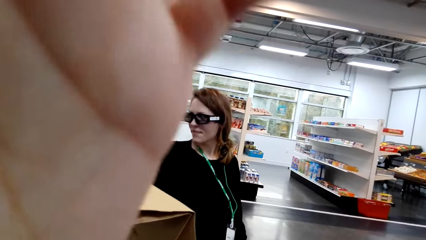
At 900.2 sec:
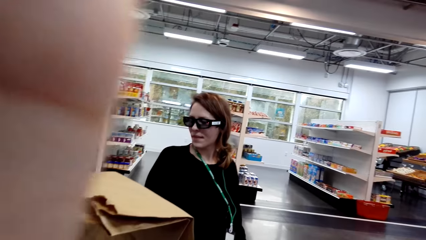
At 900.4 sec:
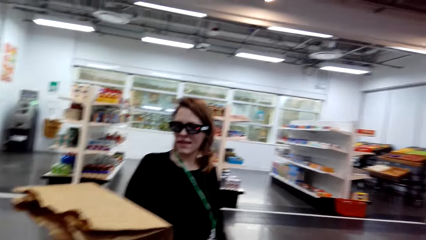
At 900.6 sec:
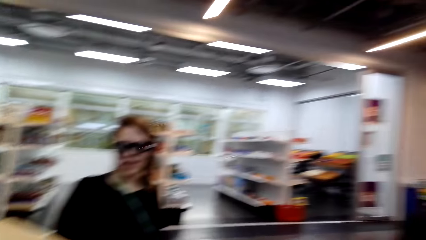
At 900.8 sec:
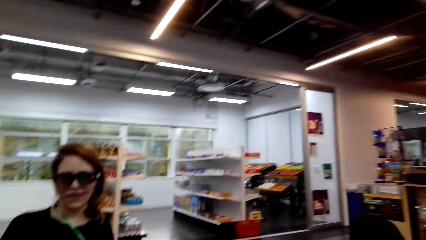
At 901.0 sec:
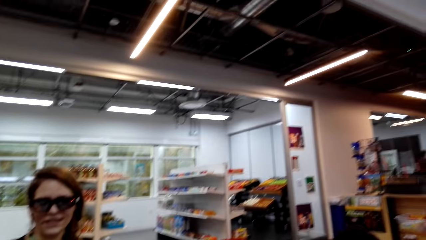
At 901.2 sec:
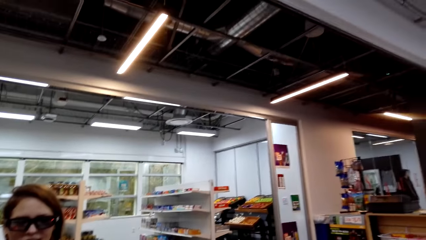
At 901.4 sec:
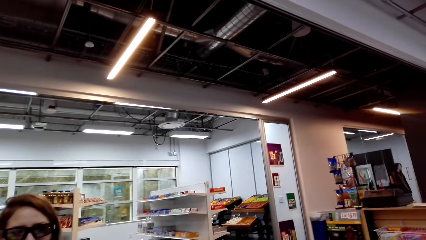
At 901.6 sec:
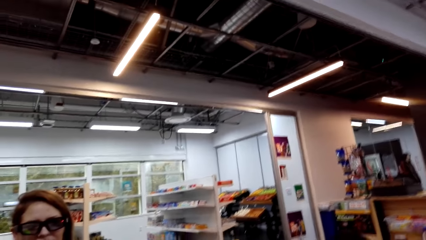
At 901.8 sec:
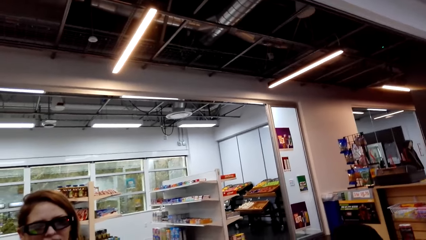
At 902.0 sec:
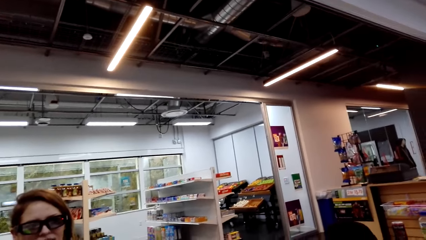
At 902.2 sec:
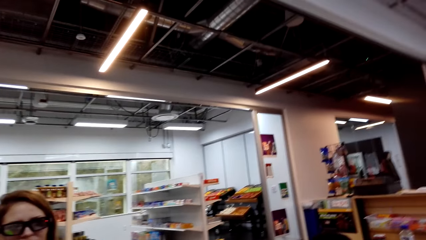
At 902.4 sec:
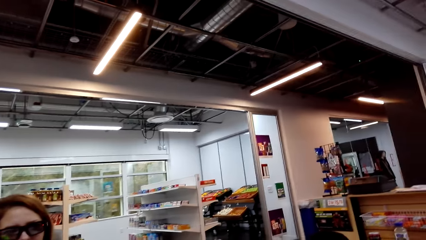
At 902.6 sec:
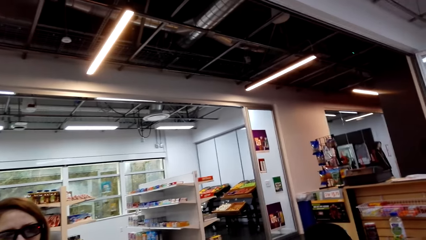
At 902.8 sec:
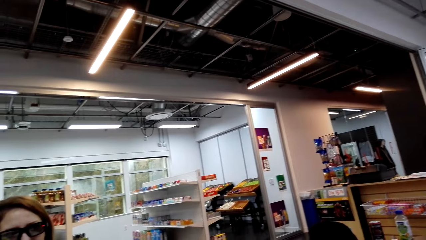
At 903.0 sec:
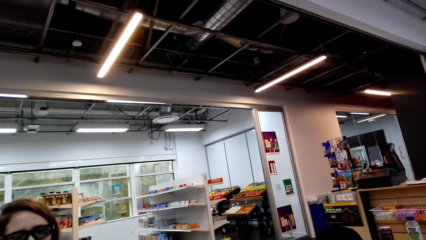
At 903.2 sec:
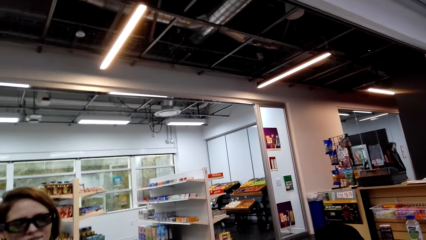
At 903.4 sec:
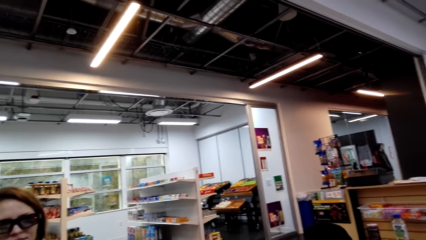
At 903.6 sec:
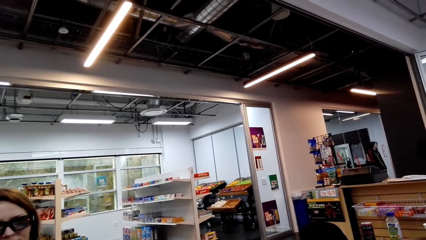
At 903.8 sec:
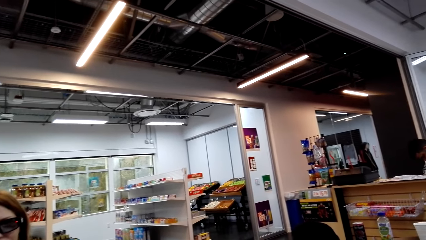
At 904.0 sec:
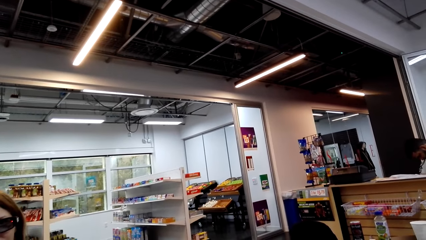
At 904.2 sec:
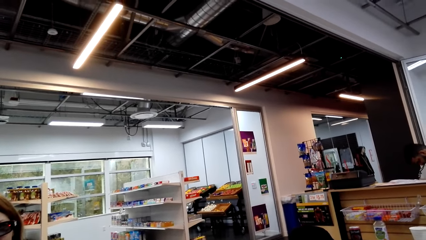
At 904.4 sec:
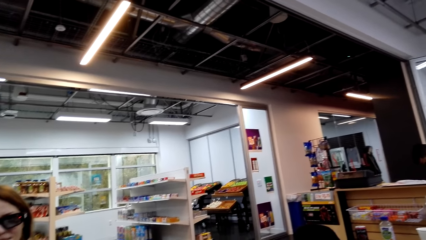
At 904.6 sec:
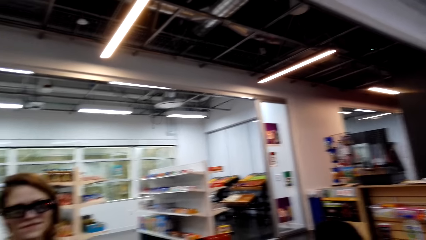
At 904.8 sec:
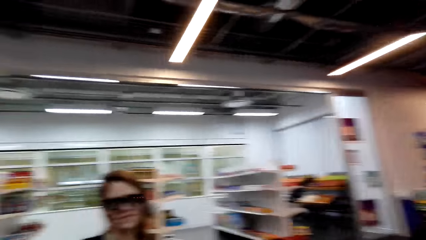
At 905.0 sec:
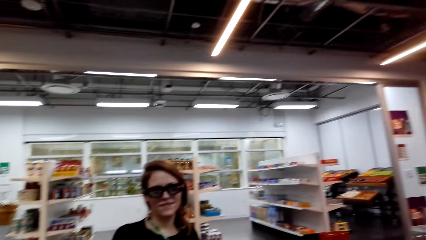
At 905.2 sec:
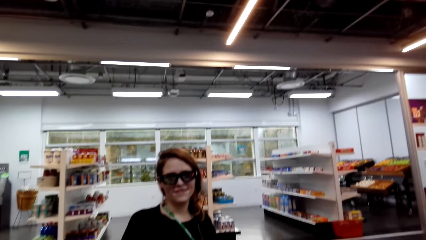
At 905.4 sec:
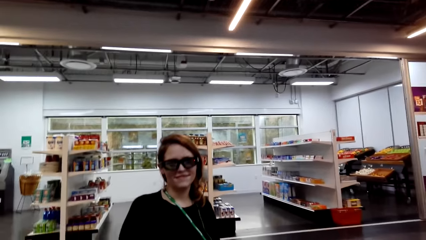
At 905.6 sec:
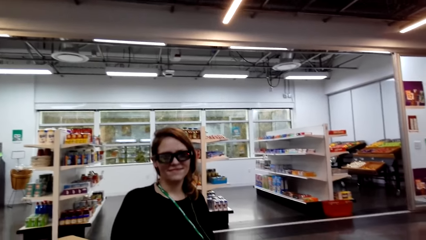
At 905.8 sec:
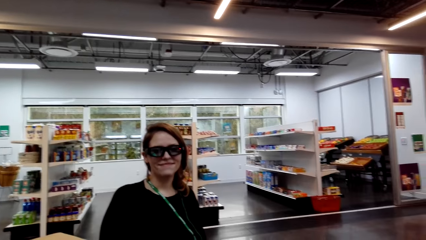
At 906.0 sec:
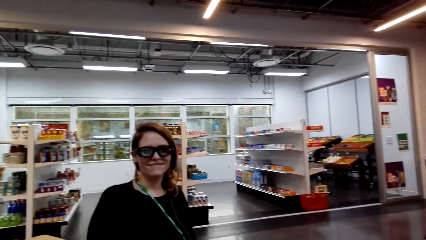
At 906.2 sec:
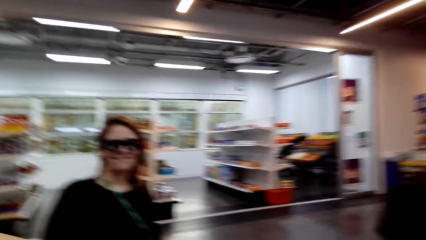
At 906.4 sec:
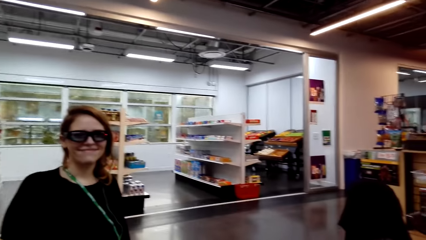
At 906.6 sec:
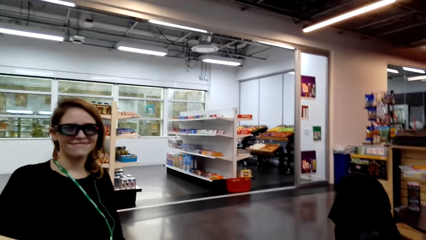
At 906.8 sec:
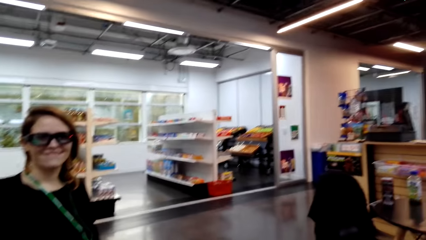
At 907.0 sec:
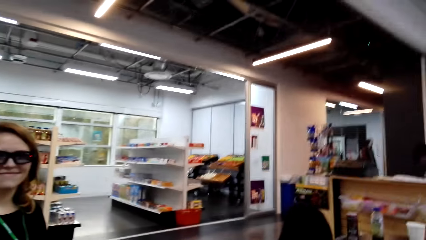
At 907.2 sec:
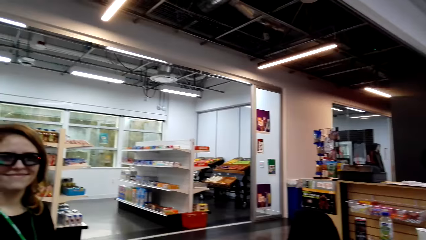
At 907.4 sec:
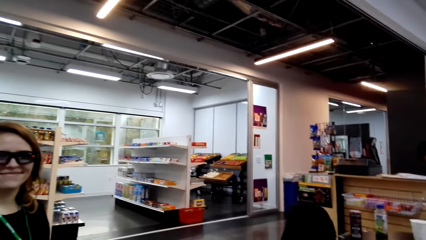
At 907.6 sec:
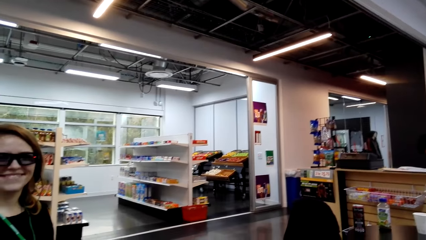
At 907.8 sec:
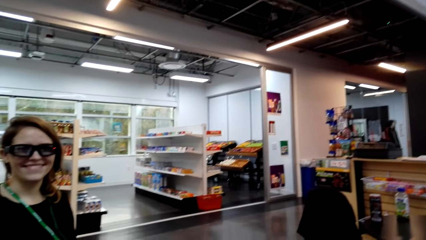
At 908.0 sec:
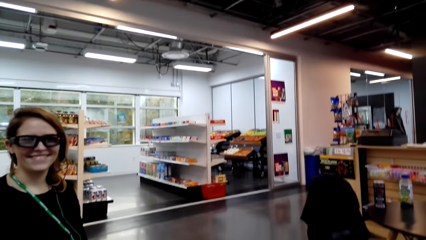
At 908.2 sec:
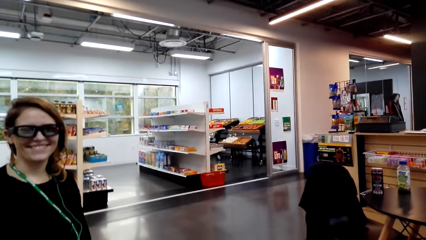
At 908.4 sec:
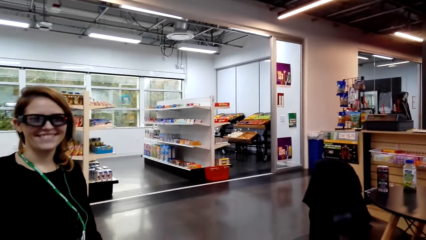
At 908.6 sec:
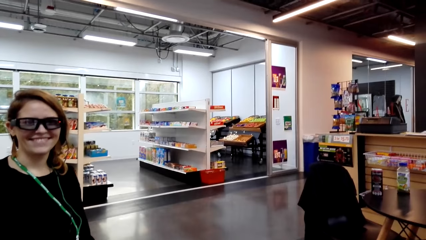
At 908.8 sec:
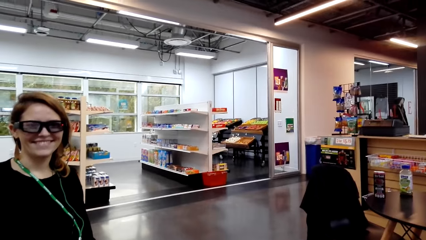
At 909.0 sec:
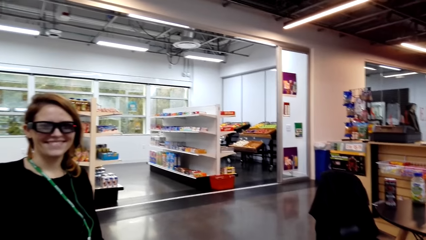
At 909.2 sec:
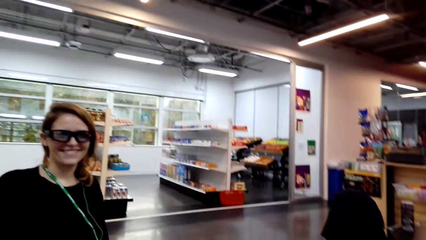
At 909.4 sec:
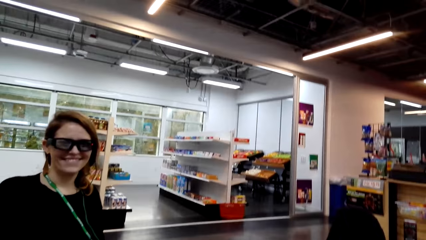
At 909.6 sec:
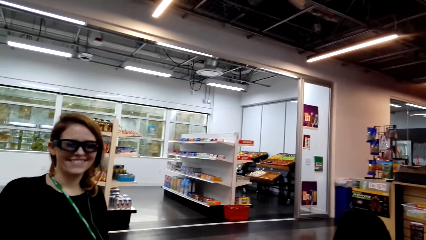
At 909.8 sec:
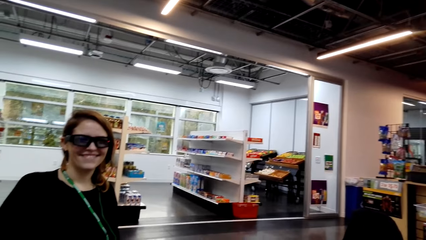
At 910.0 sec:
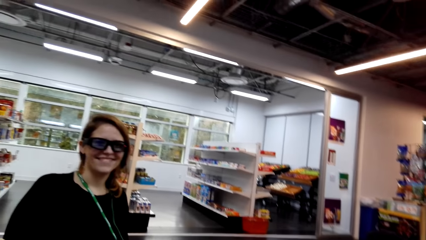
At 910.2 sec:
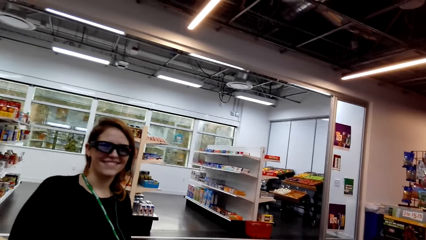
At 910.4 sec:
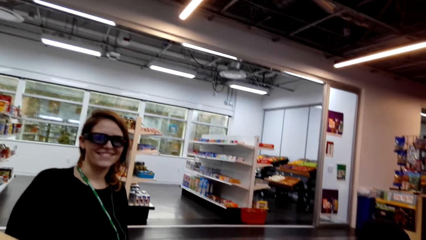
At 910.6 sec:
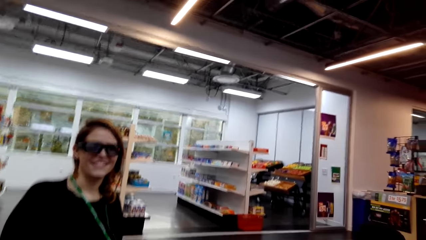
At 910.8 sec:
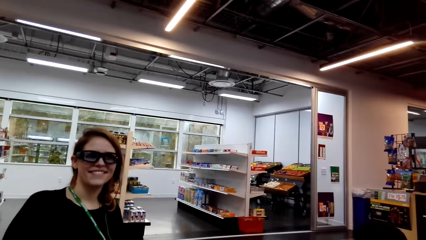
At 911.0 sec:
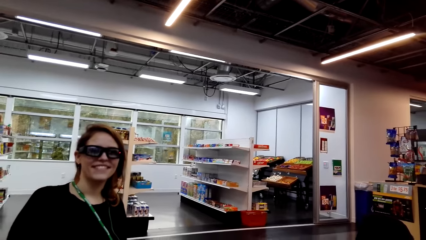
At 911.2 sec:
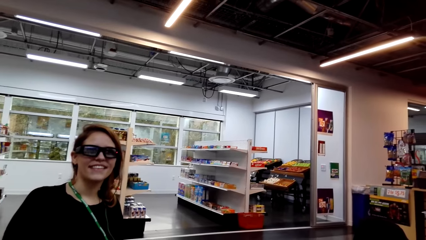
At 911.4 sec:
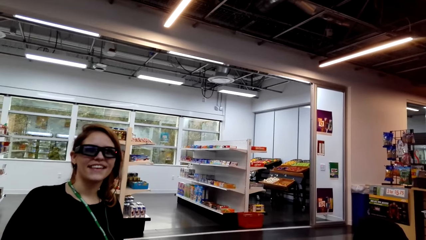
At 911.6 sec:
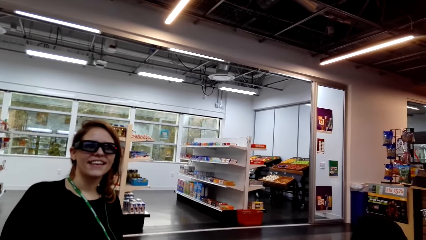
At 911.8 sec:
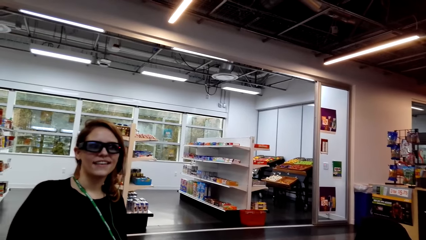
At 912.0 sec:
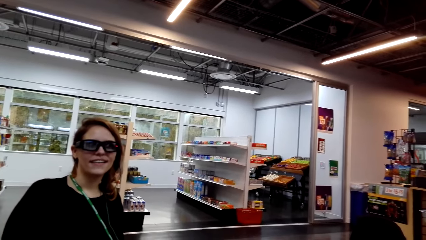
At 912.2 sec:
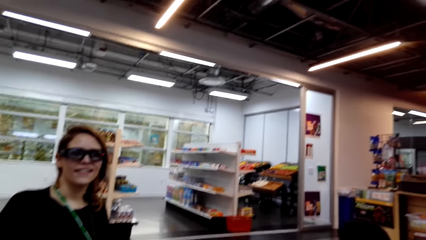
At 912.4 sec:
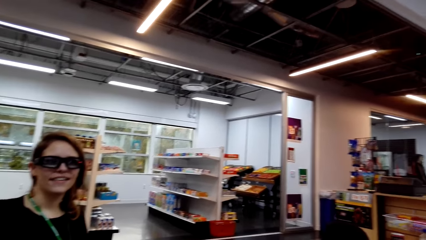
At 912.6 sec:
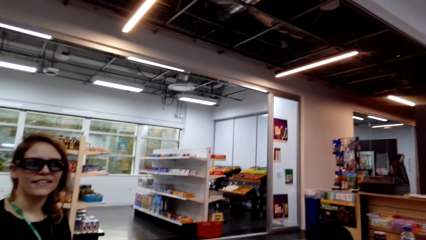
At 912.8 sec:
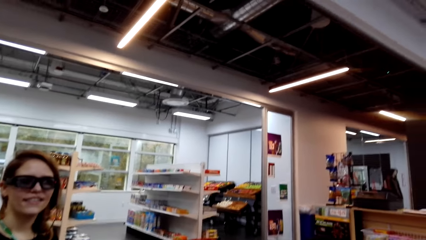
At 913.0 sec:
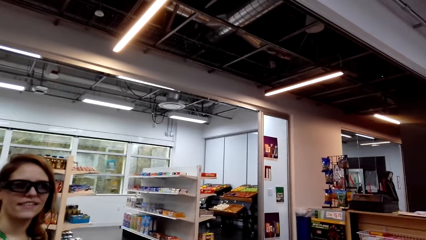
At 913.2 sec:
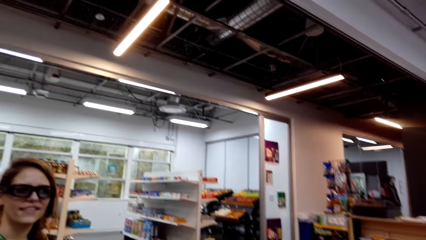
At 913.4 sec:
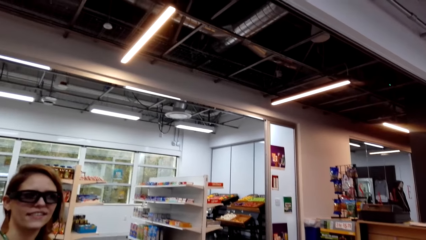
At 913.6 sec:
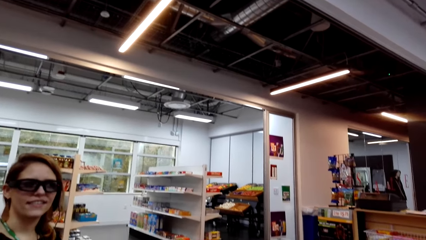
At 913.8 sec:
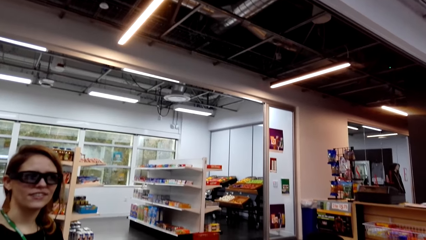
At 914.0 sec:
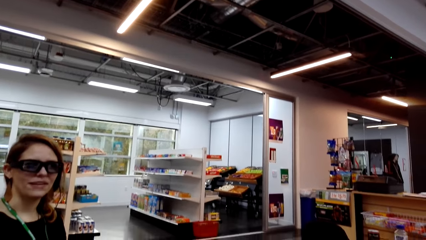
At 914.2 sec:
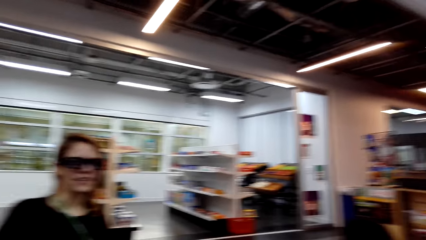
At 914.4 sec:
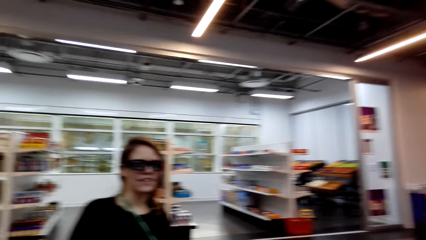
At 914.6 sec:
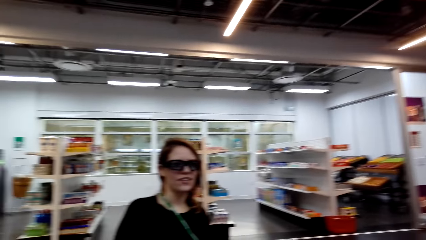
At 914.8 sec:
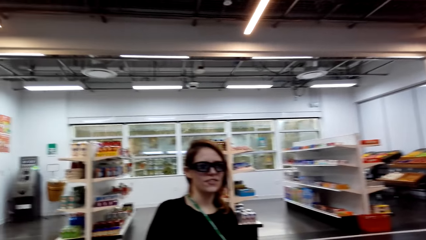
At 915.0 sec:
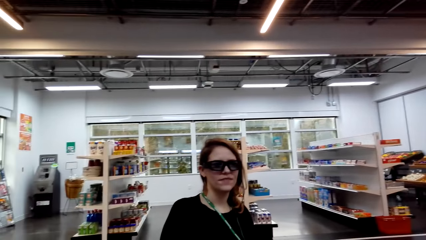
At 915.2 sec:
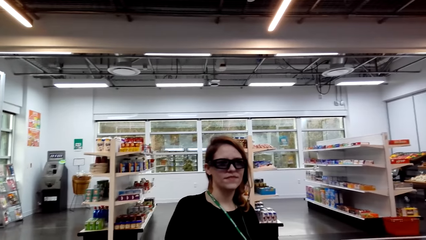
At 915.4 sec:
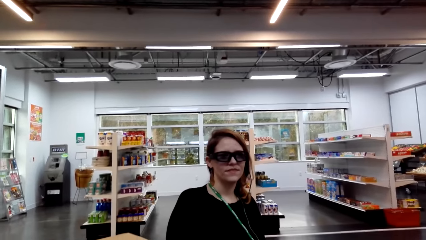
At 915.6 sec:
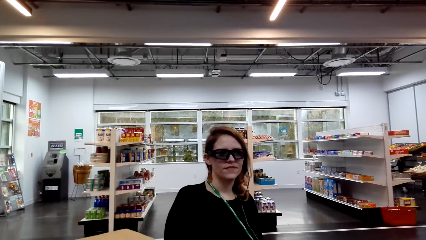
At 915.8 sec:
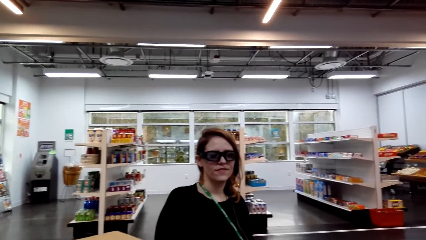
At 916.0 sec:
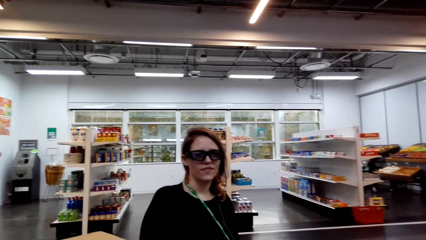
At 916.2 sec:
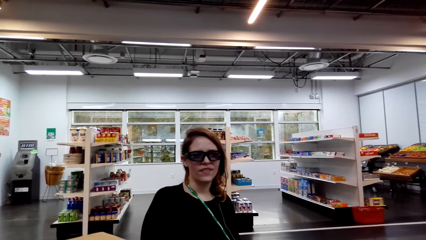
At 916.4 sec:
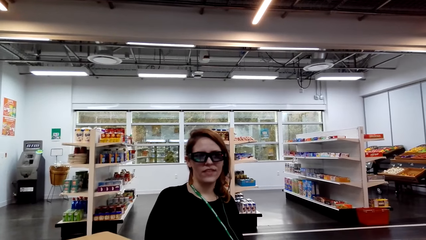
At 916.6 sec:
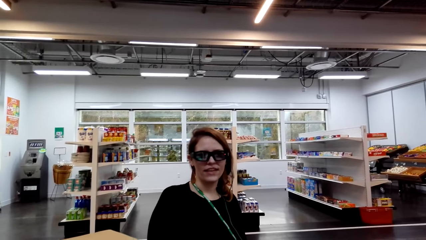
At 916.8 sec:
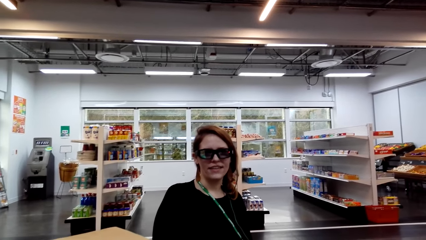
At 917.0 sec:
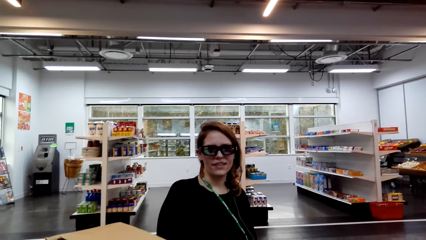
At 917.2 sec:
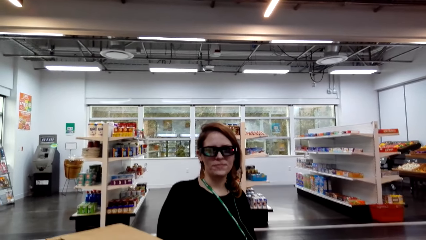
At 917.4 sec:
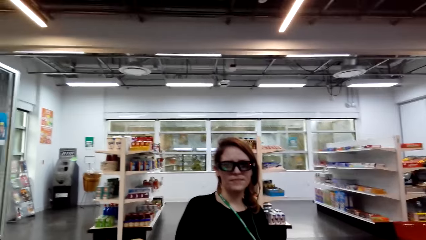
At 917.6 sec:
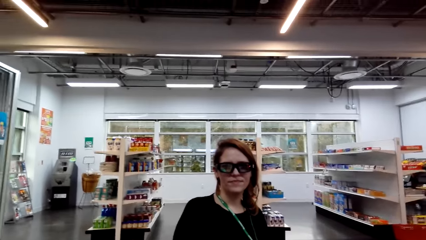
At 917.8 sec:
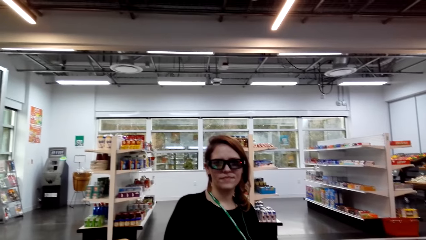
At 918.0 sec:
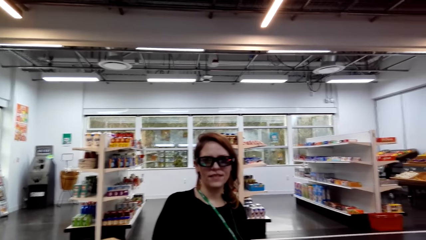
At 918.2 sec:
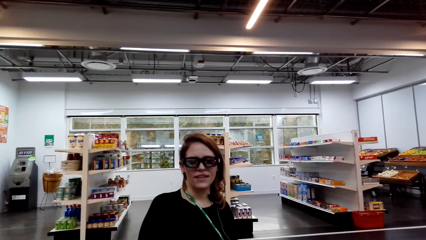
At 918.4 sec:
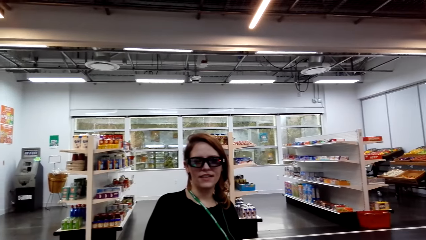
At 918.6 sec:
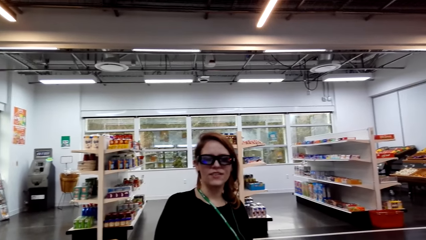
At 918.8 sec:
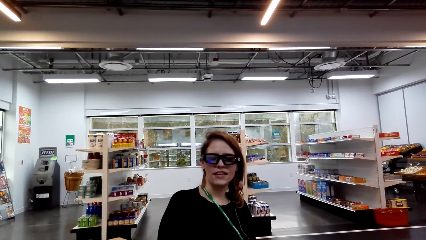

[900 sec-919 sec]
The camera wearer looks around a supermarket. They interact with a lady. The lady interacts with the camera wearer. The camera wearer looks around the supermarket. The lady interacts with the camera wearer. The camera wearer looks around the supermarket.
